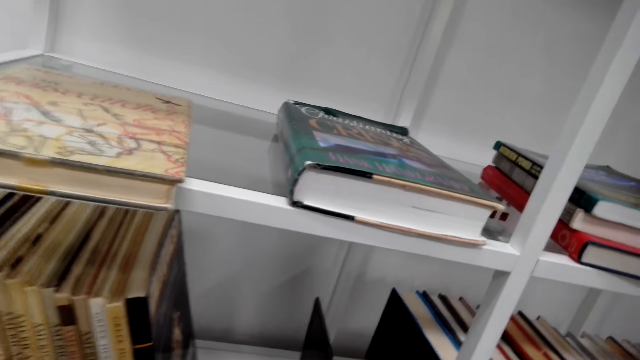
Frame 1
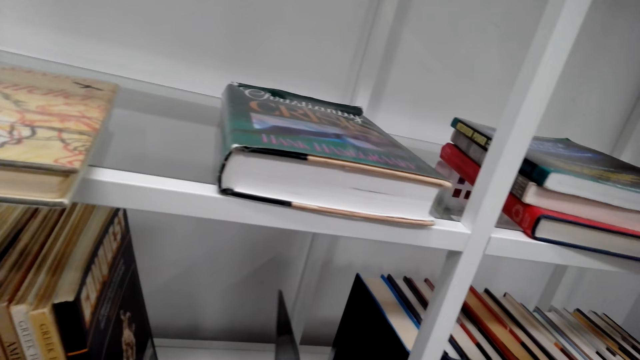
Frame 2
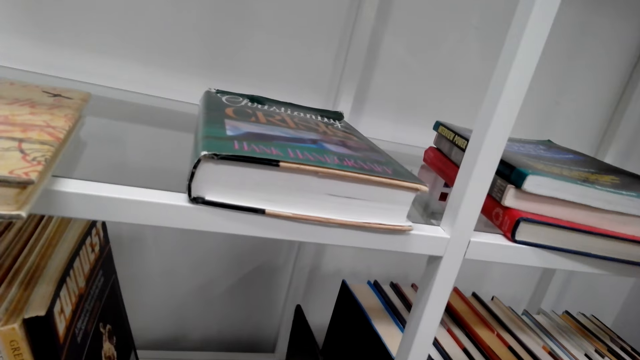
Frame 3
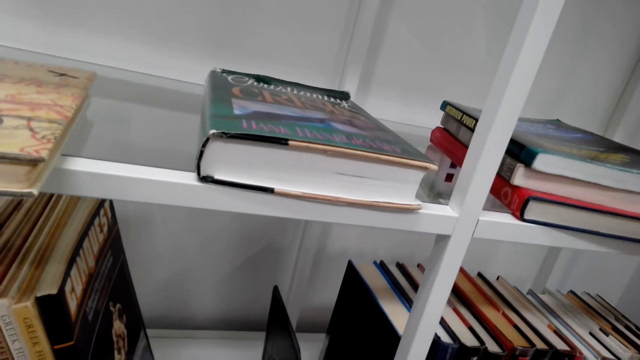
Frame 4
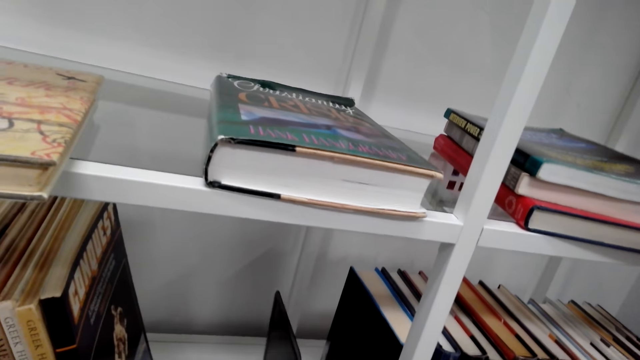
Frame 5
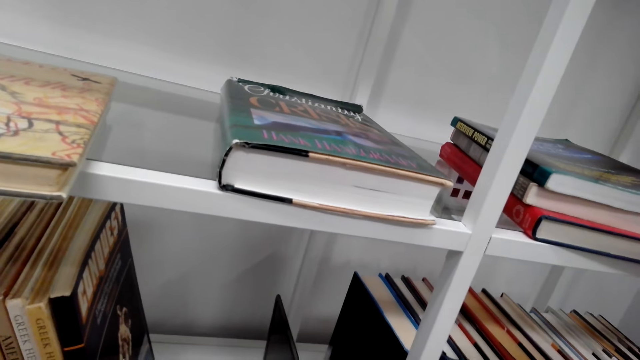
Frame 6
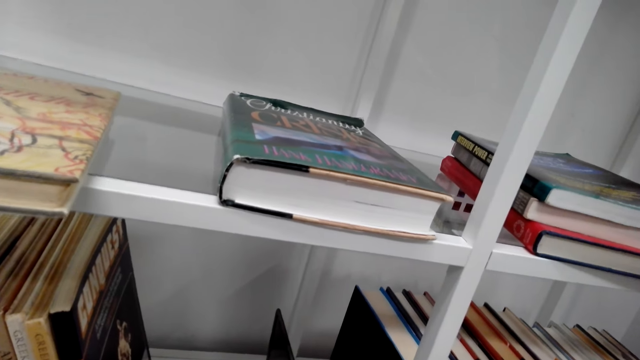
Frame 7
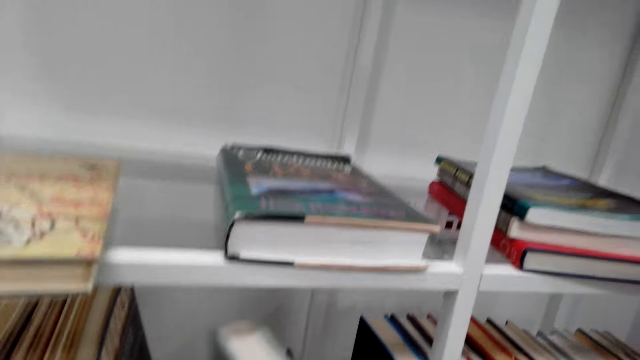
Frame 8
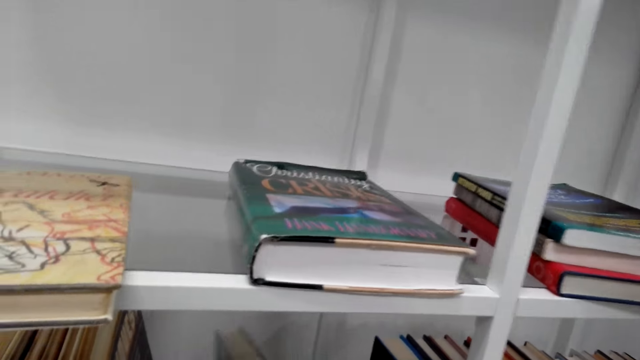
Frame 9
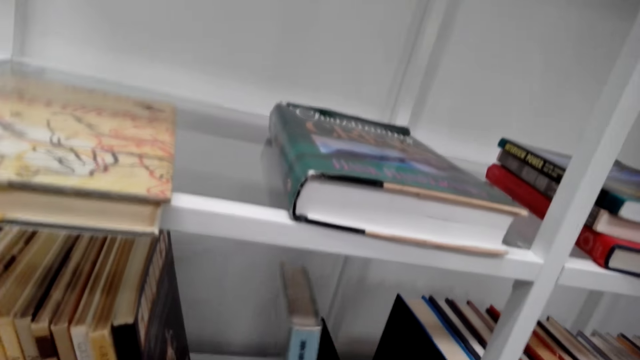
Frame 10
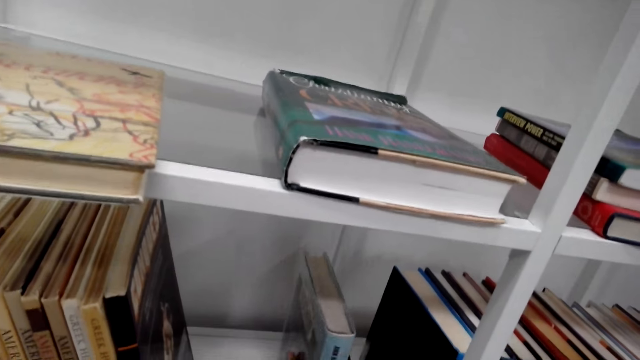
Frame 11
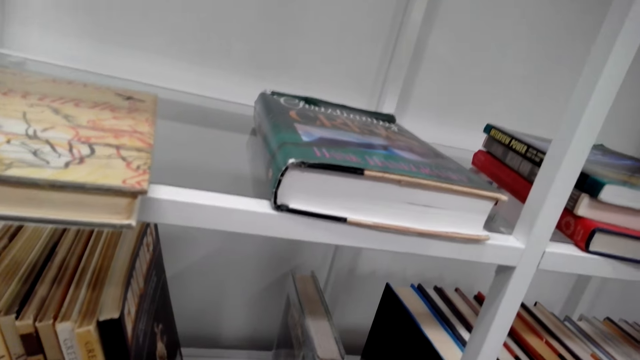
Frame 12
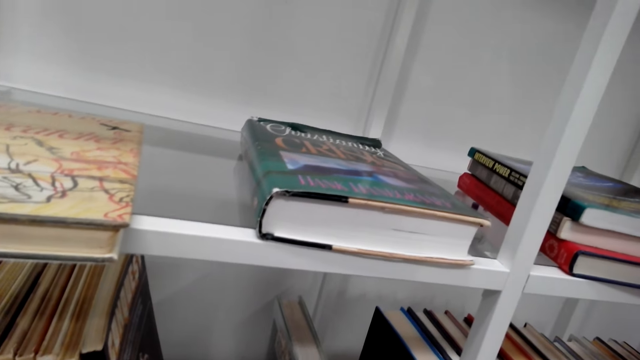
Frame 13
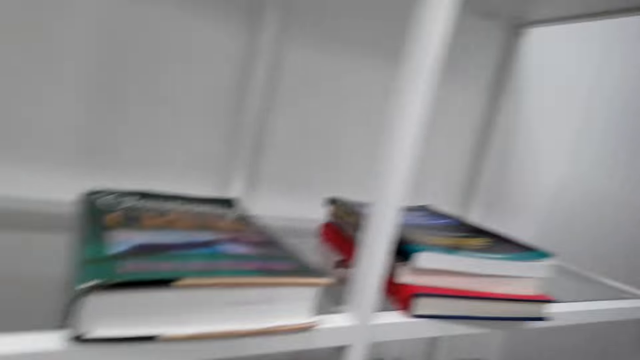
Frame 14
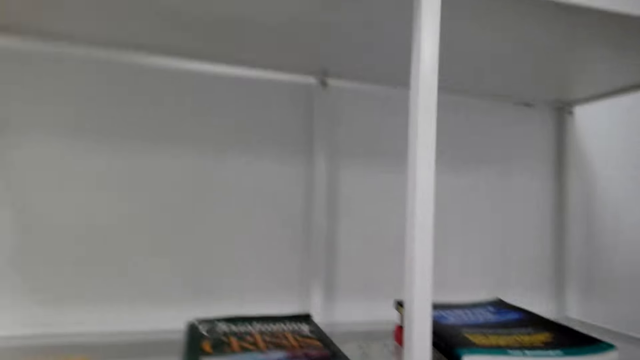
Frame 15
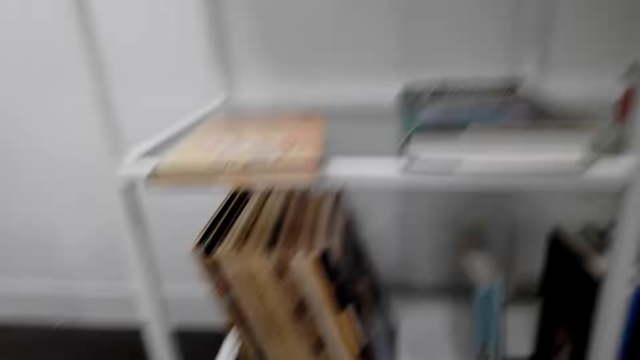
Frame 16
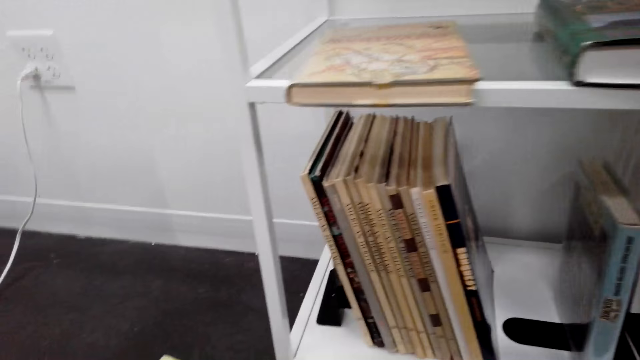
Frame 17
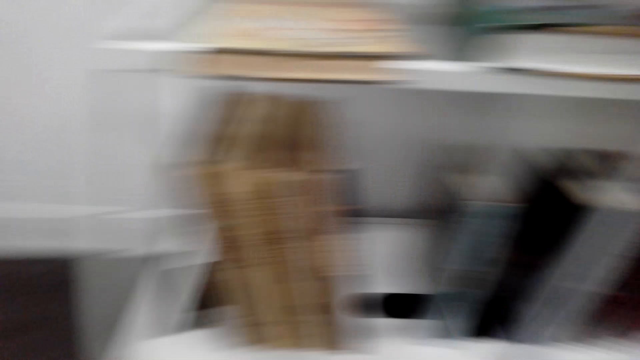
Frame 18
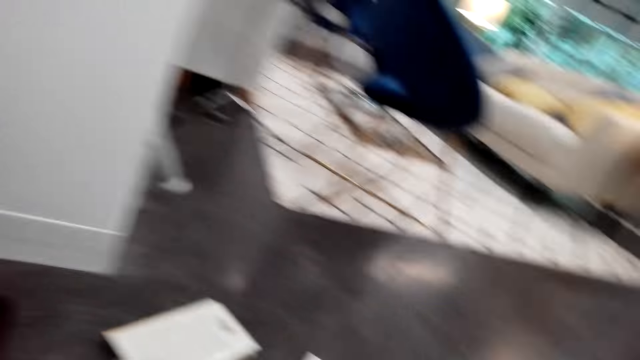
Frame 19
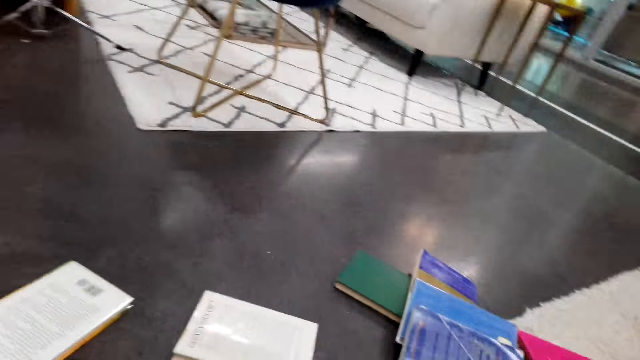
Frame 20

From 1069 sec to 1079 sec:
The camera wearer pushes a book holder in the shelf. They place the book on the shelf. They look around.

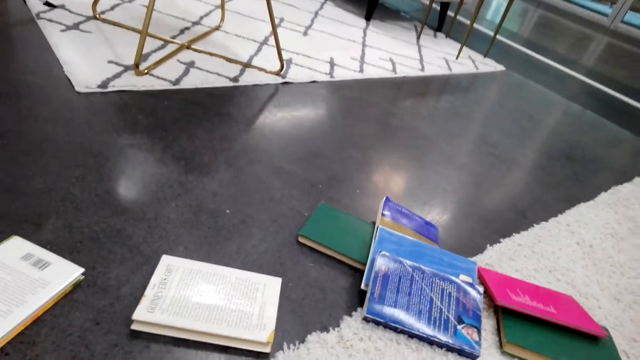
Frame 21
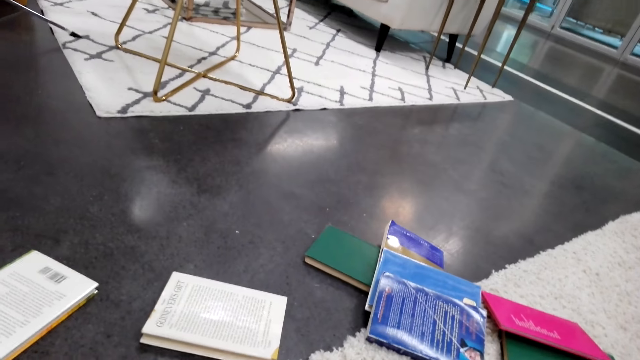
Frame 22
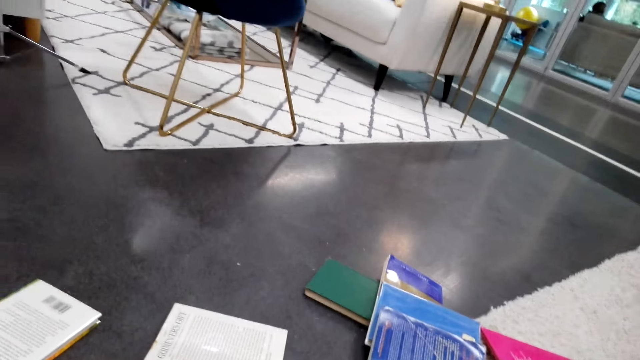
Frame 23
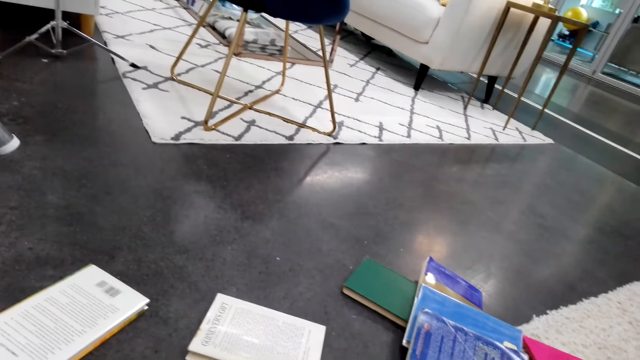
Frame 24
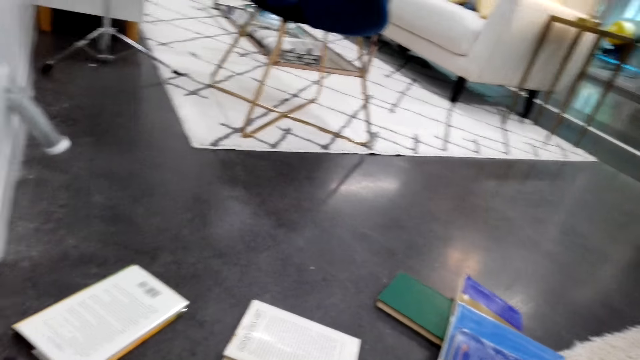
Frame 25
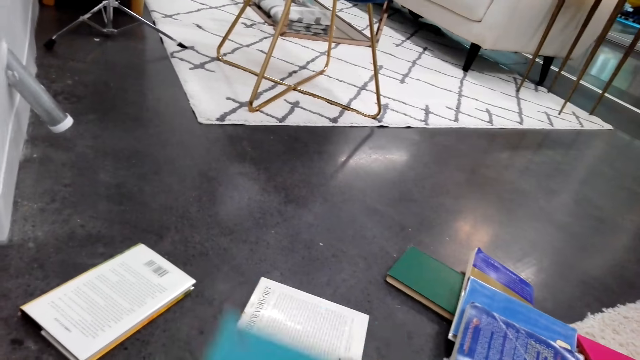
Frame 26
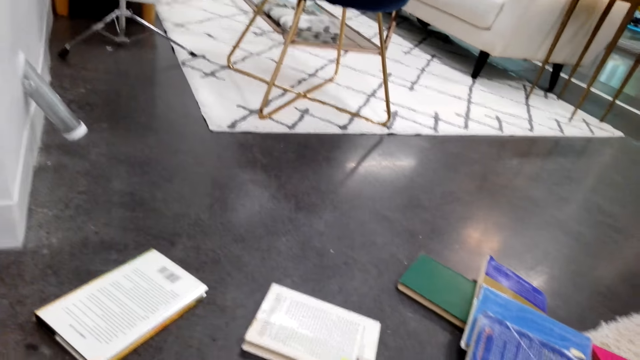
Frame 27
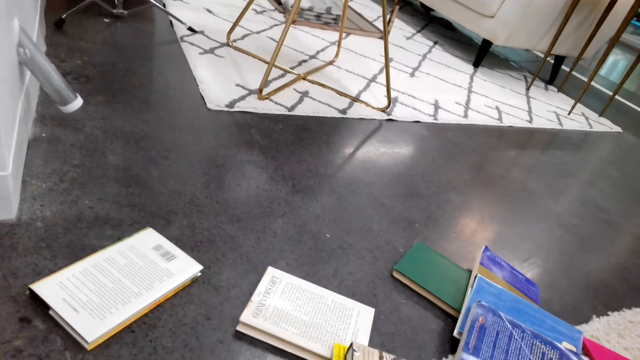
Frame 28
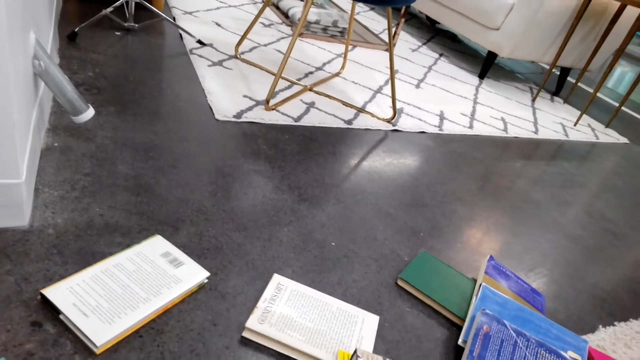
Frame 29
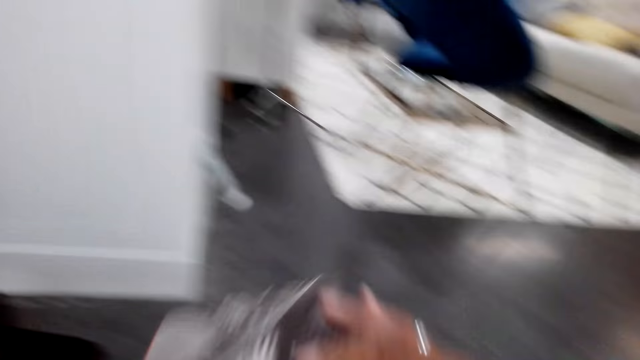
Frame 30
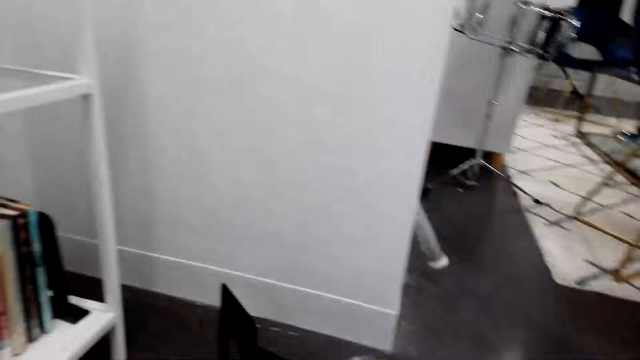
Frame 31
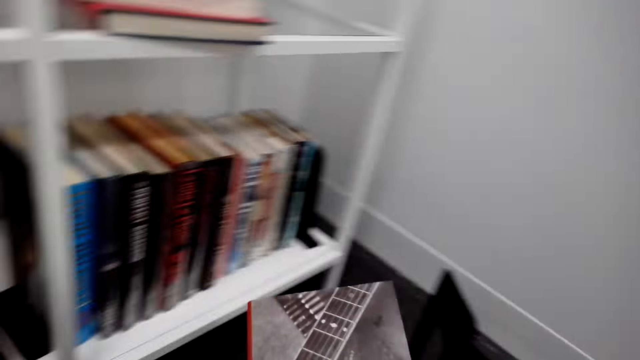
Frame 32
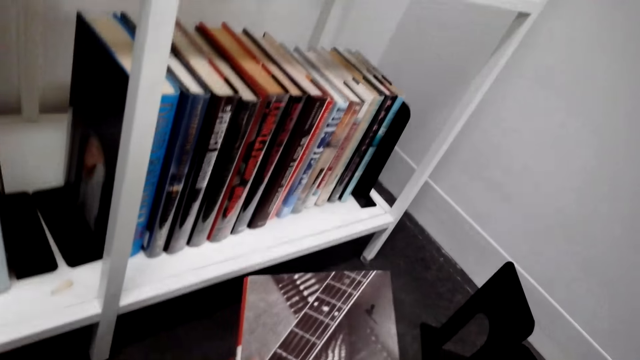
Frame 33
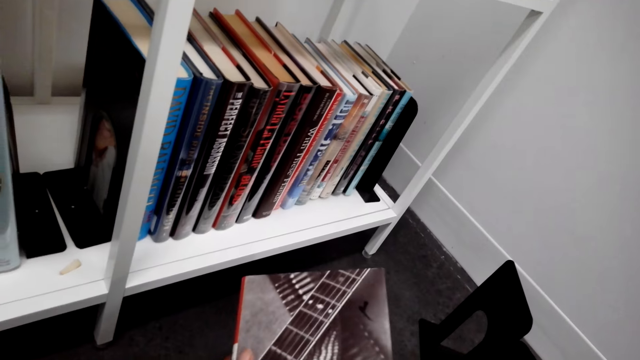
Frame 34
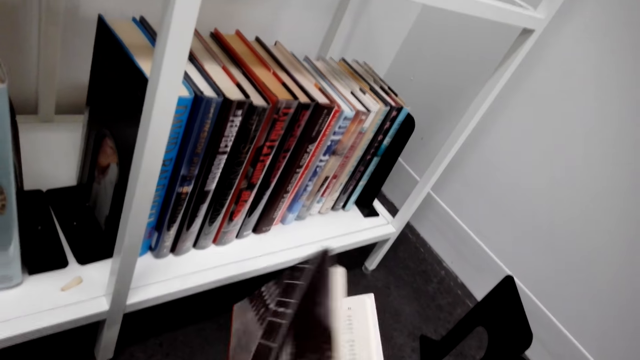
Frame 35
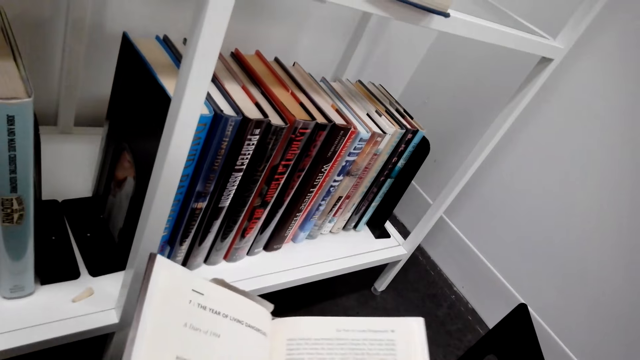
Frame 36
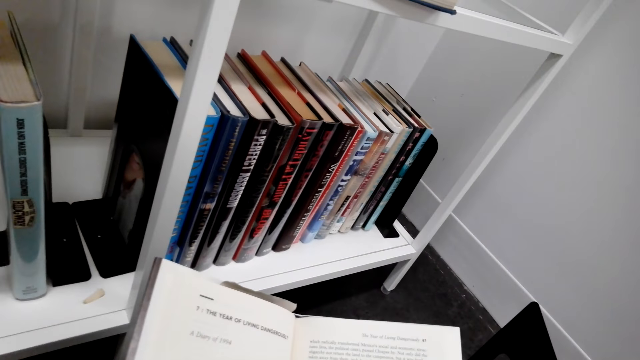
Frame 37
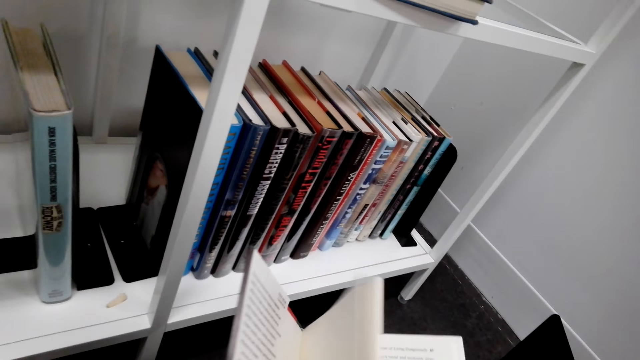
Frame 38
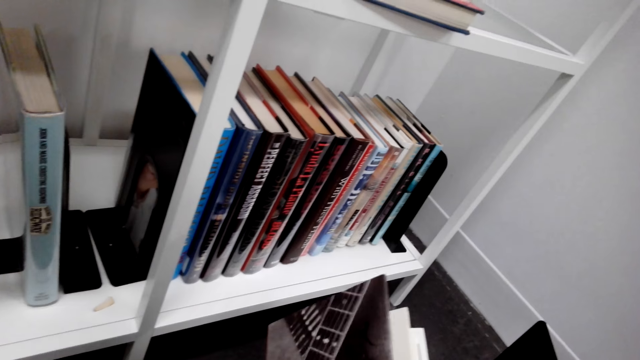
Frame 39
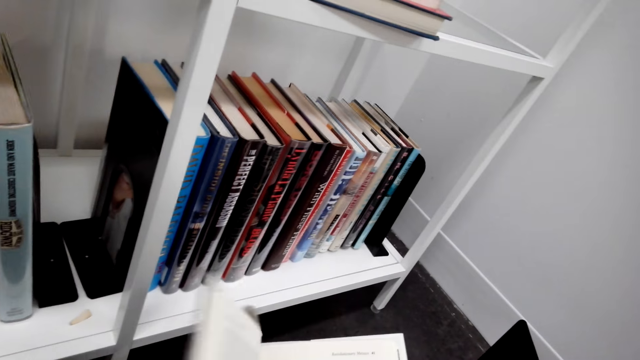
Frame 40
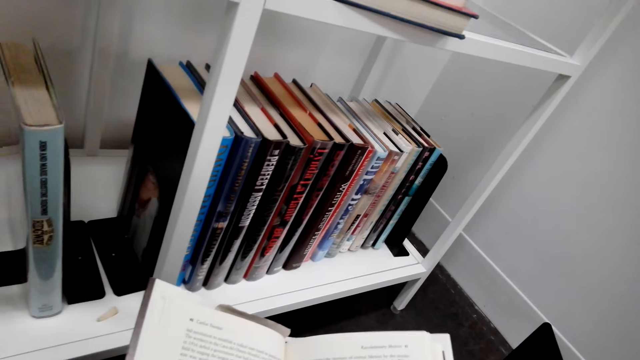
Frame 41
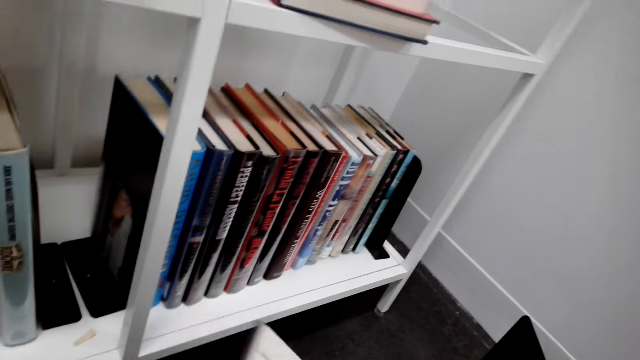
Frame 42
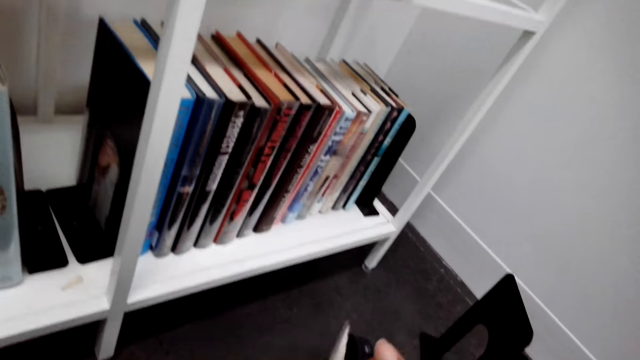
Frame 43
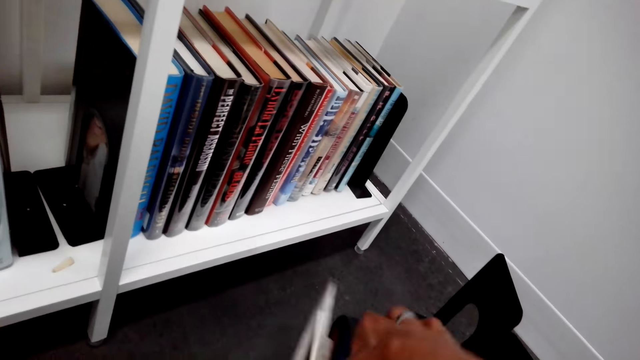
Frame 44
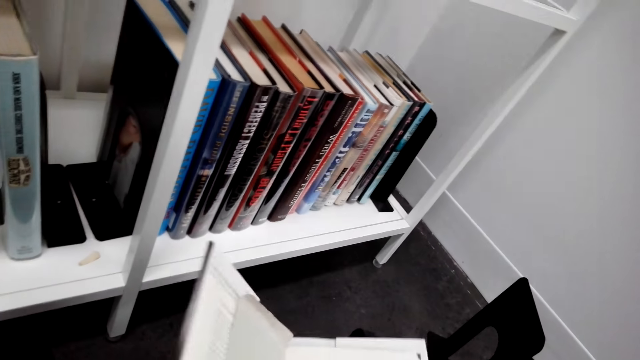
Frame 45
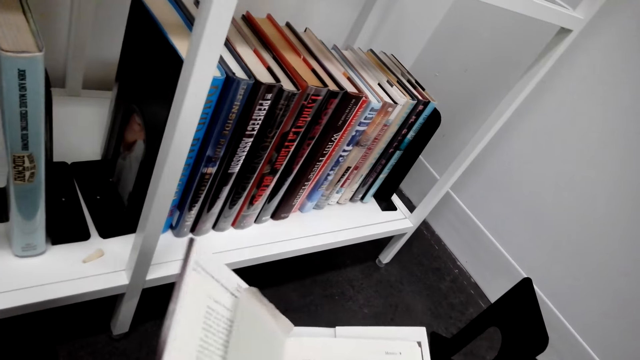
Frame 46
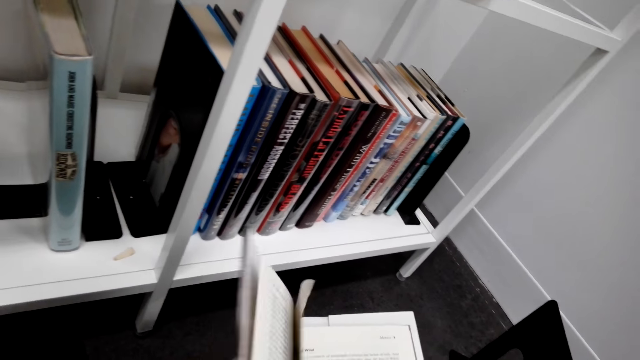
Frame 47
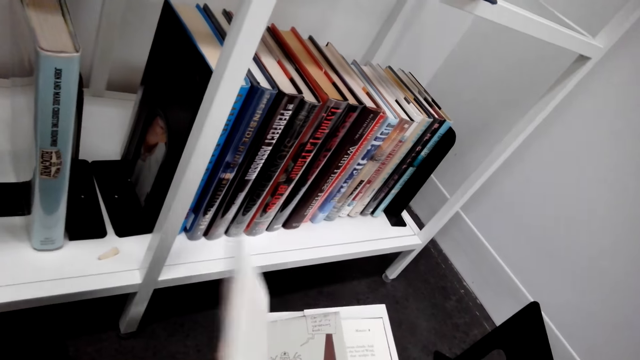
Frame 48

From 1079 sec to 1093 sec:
The camera wearer does something. They collect books on the floor. They look at the book and open the pages of the book.
